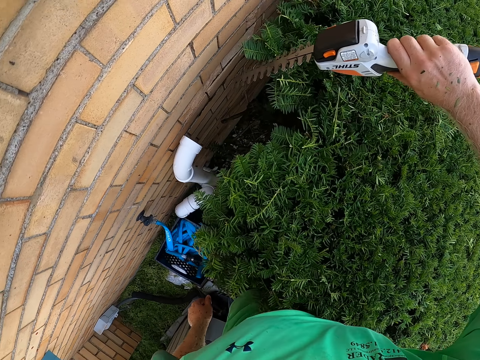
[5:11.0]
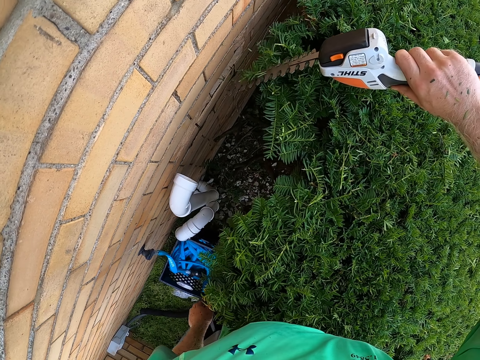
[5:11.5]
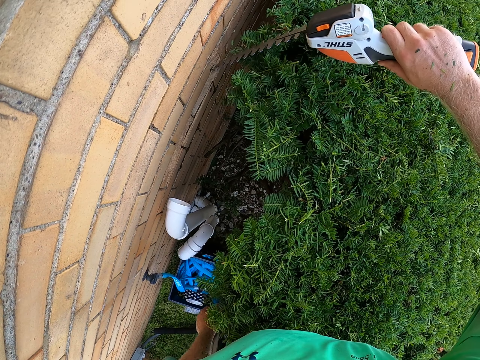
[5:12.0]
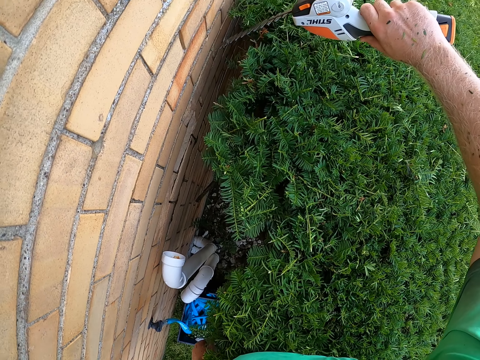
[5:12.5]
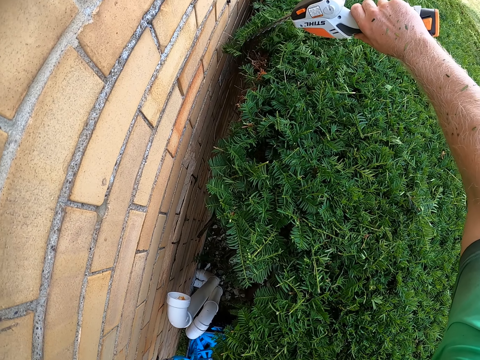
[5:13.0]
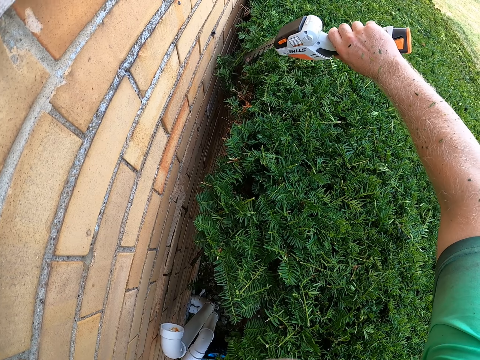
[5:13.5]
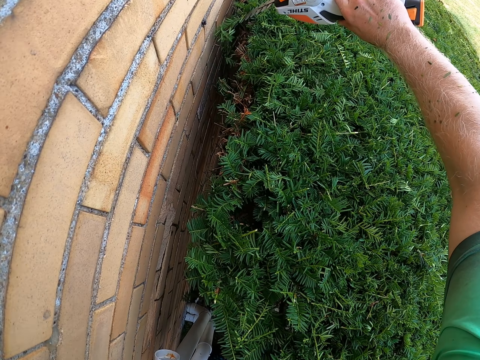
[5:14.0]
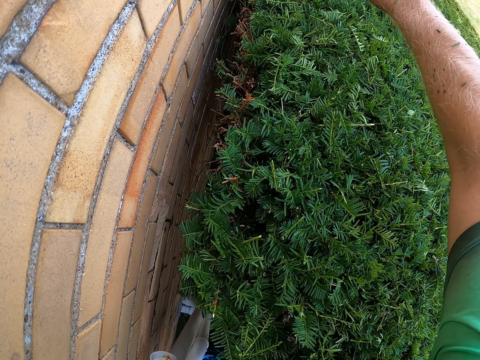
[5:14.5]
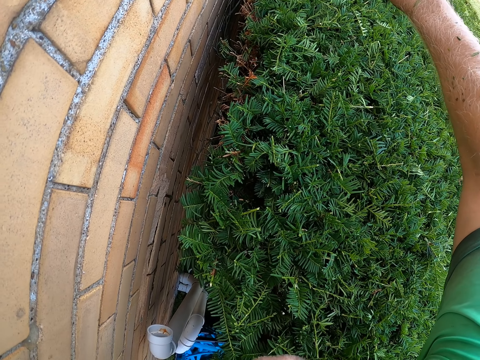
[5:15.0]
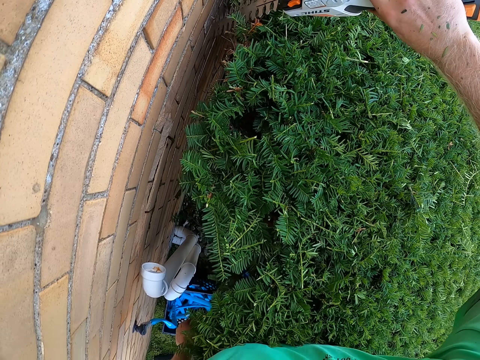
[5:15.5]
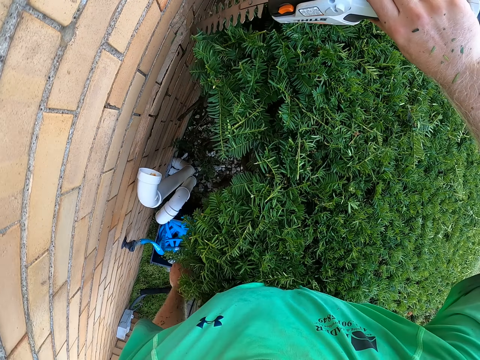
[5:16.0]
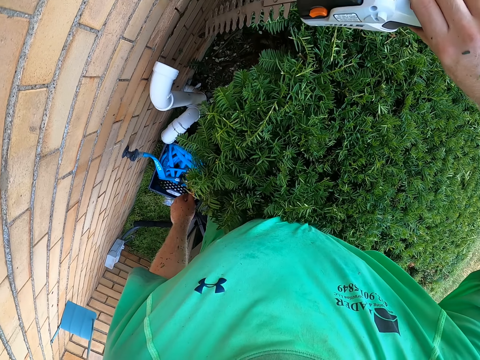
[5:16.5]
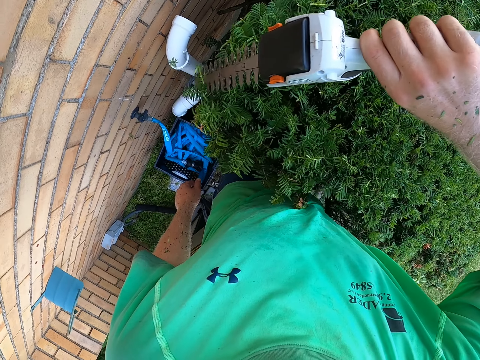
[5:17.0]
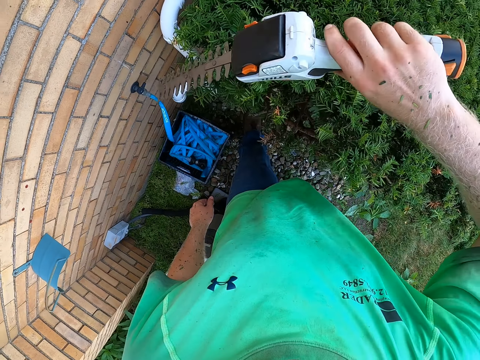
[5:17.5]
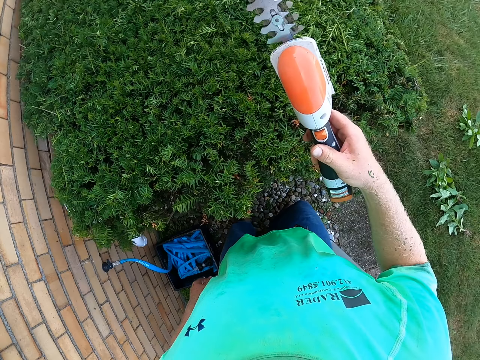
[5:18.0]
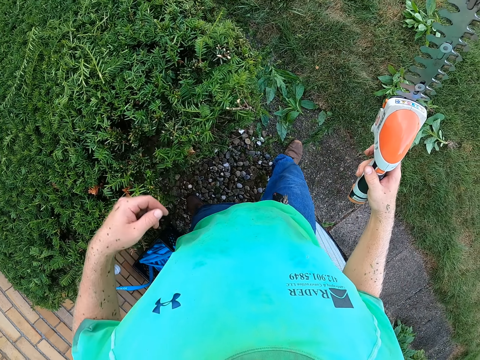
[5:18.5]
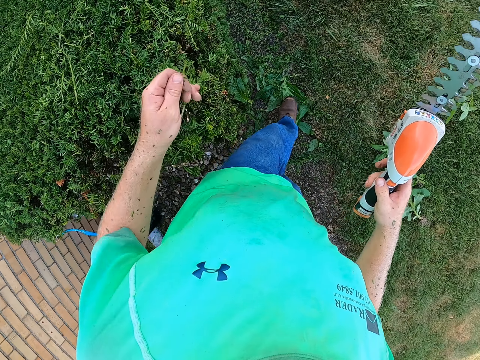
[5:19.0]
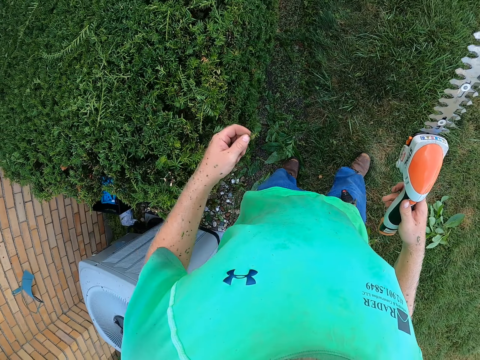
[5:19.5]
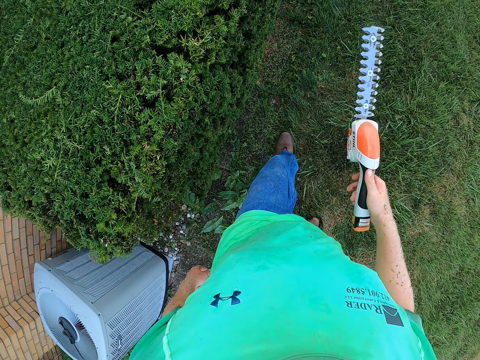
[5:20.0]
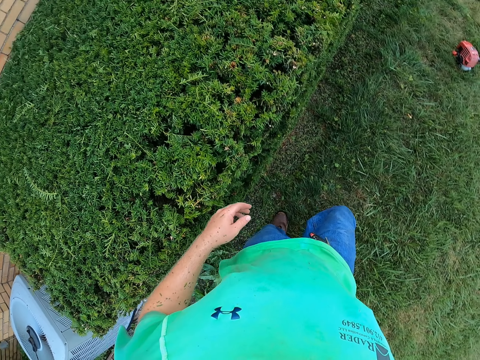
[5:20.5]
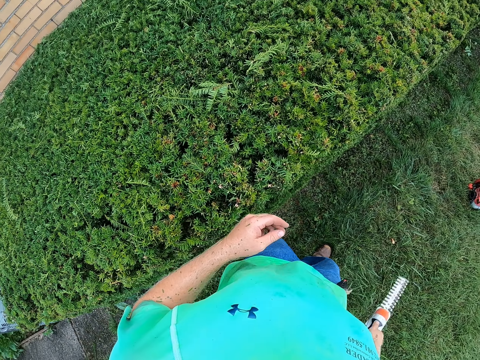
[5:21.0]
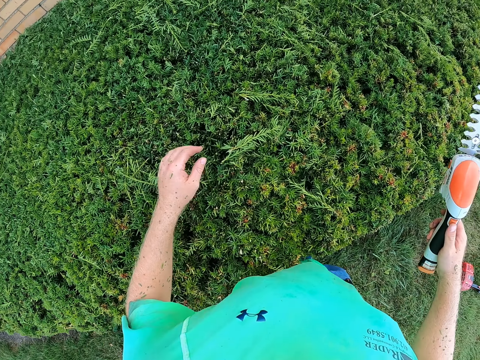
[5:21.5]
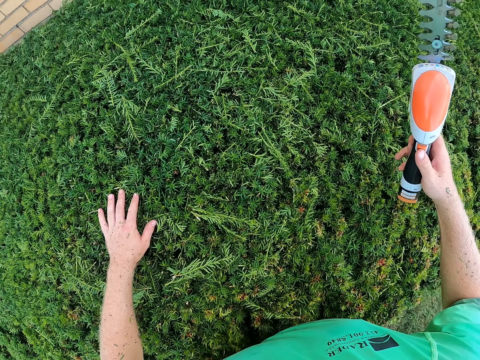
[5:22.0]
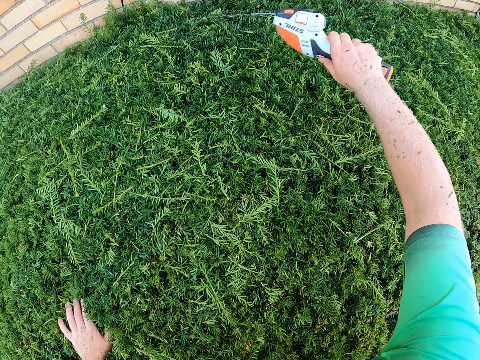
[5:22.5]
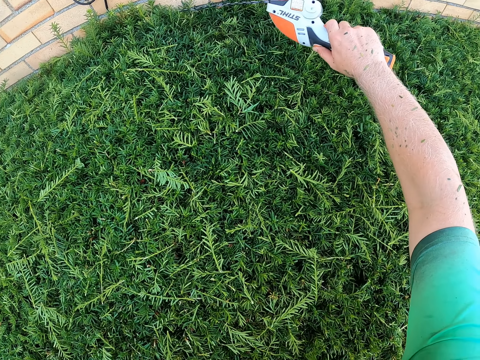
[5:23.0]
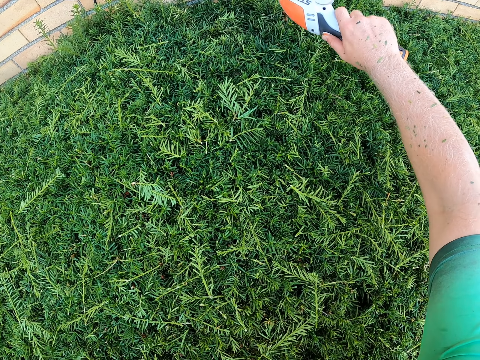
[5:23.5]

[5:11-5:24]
The camera wearer cuts some plants with the shrub pruner shears with his right hand. He picks a leaf from the plant with his left hand. He drops the plant on the floor with his left hand. He walks around the garden. He places his left hand on the plant.

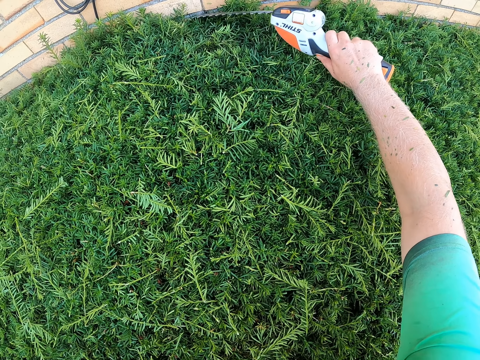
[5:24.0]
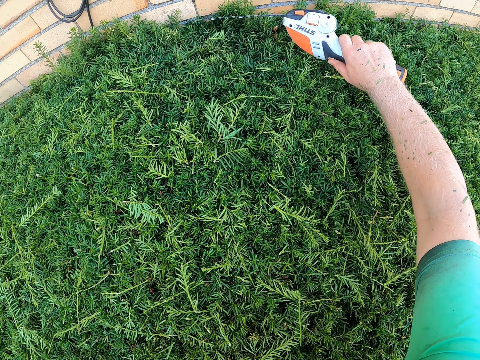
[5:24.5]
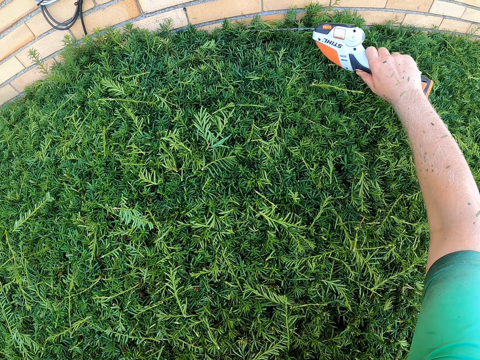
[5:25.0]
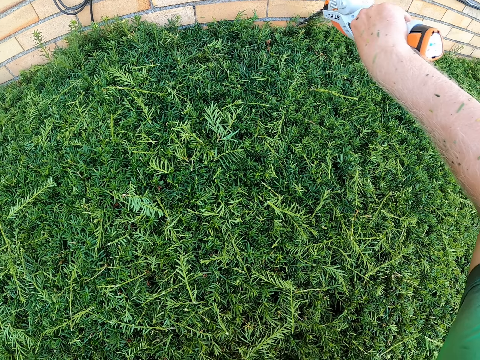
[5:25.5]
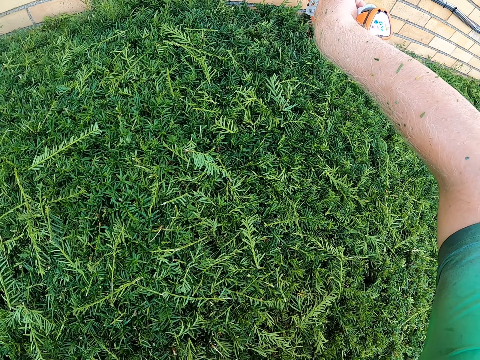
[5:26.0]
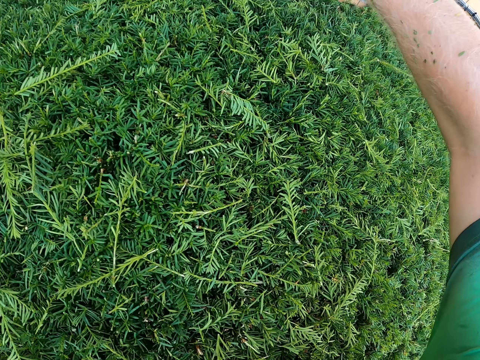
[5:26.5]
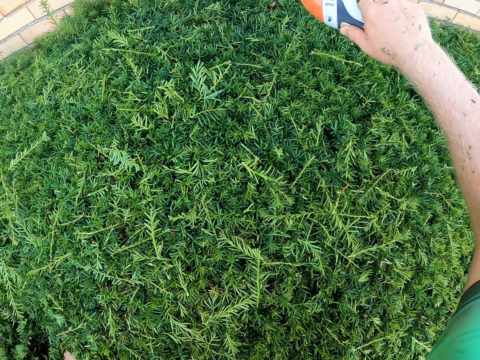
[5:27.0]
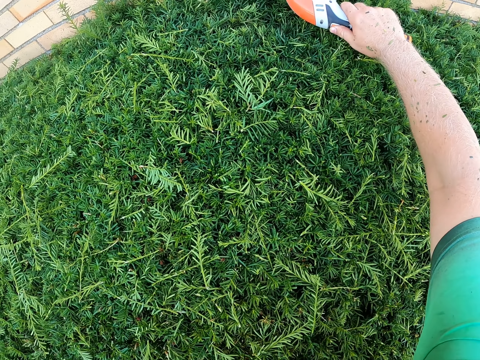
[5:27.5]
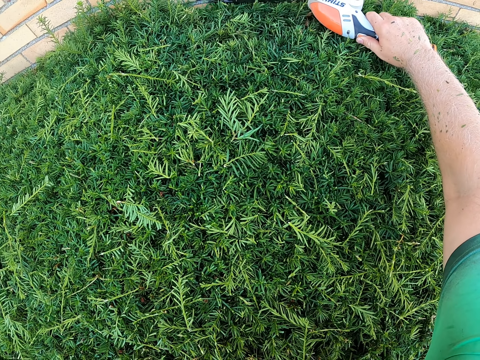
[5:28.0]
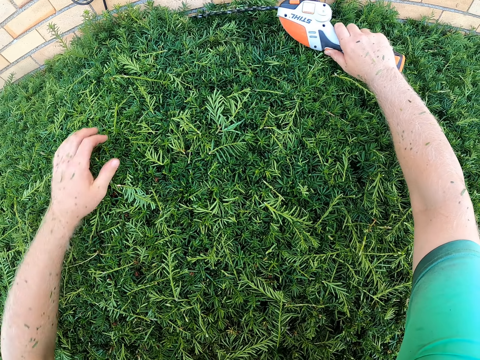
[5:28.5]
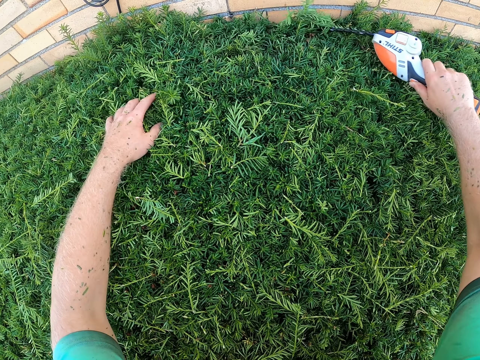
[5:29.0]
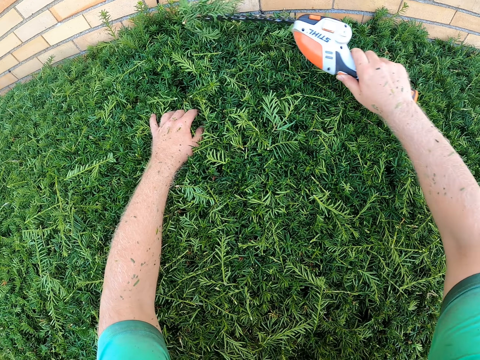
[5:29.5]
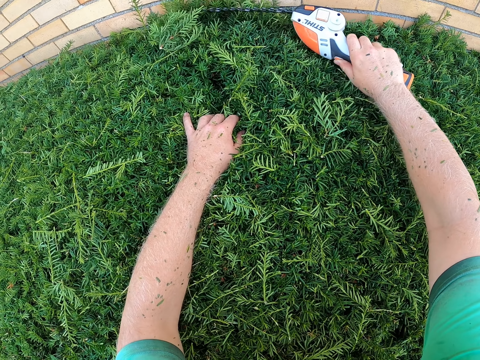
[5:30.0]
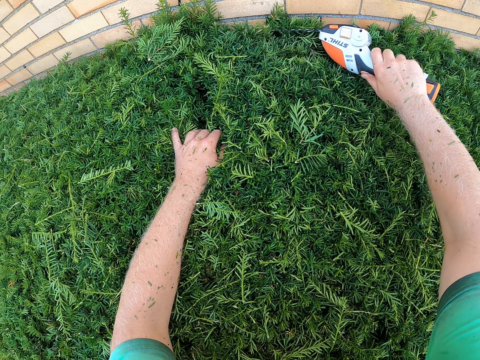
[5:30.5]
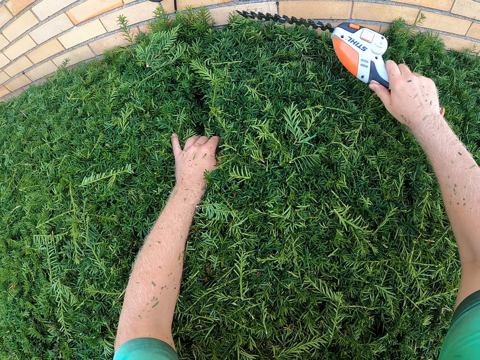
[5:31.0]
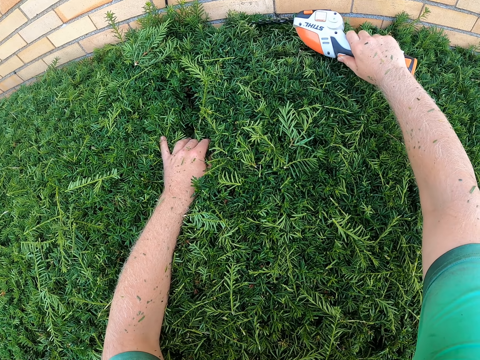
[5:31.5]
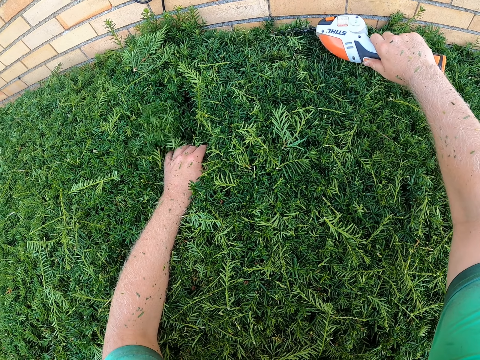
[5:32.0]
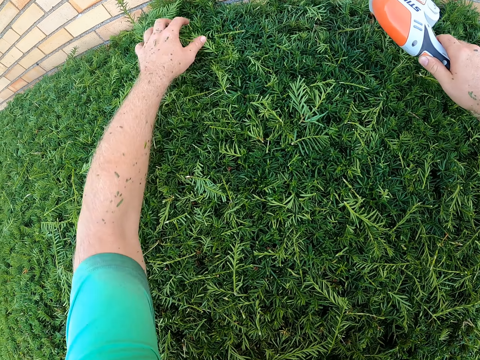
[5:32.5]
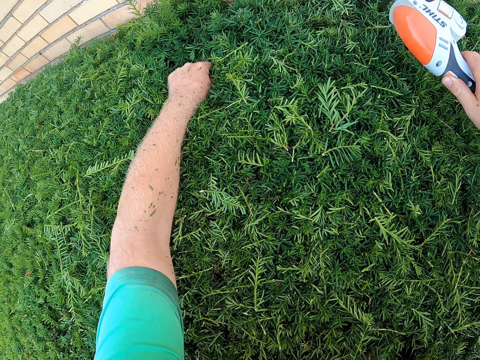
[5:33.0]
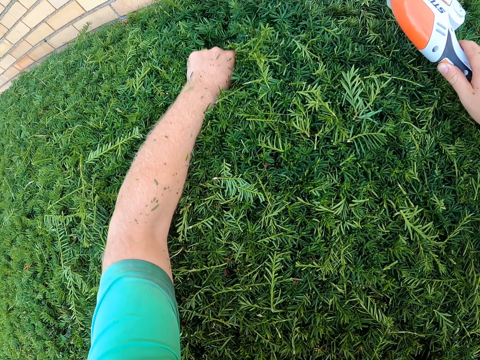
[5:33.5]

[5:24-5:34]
The camera wearer cuts the plants with the shrub pruner shears with his right hand. He holds the plant with his left hand.

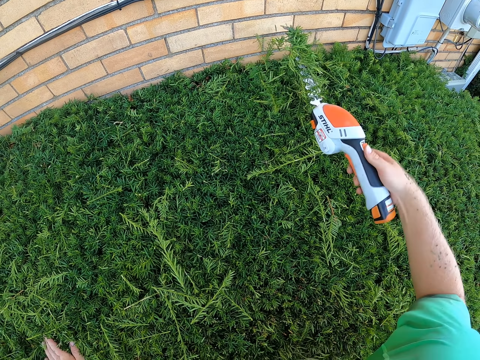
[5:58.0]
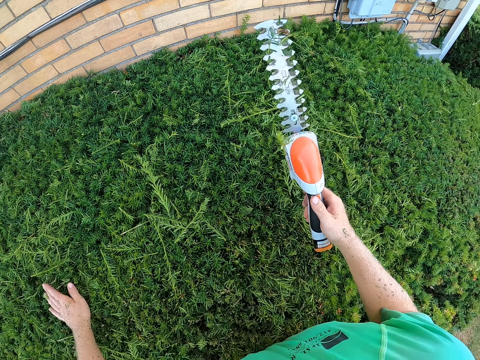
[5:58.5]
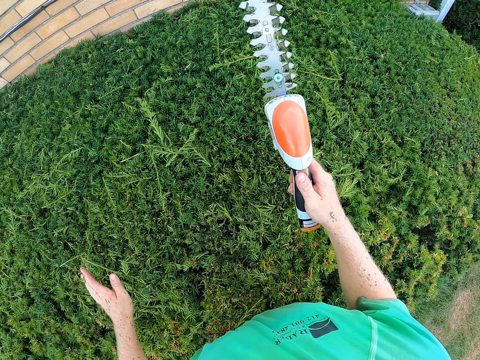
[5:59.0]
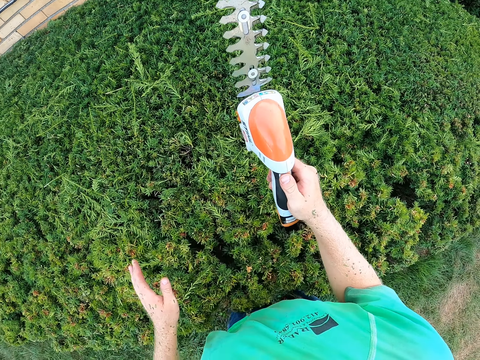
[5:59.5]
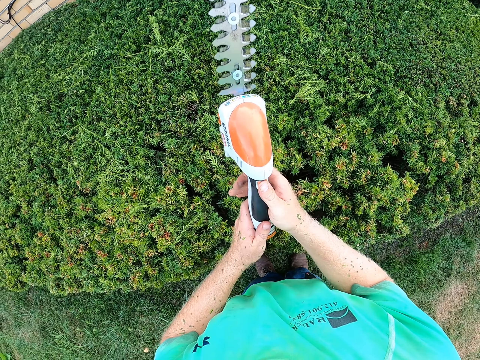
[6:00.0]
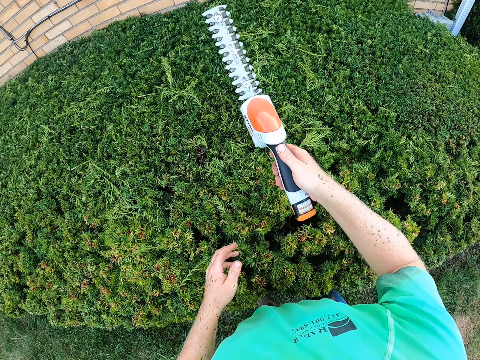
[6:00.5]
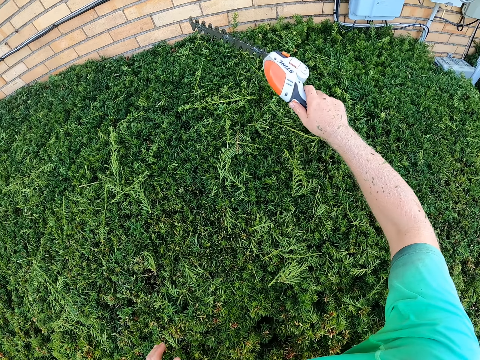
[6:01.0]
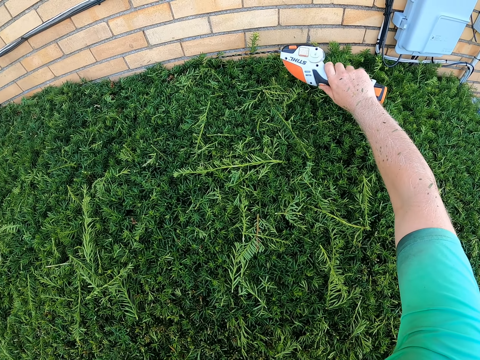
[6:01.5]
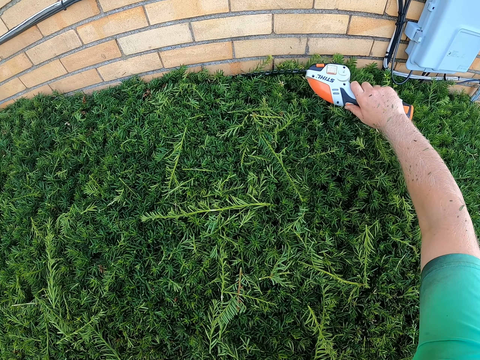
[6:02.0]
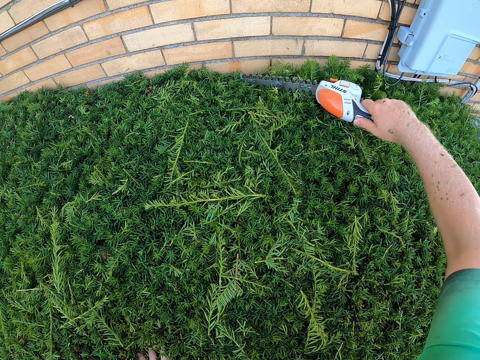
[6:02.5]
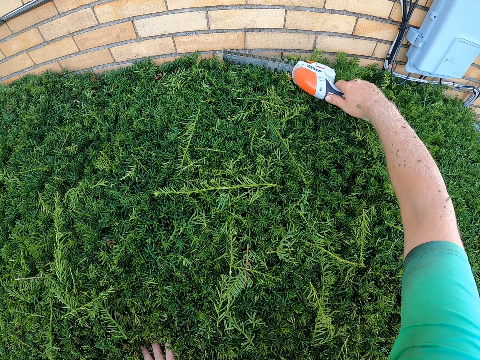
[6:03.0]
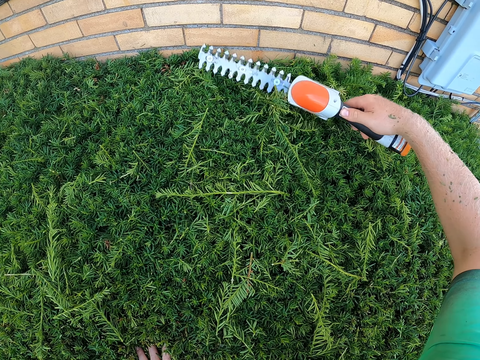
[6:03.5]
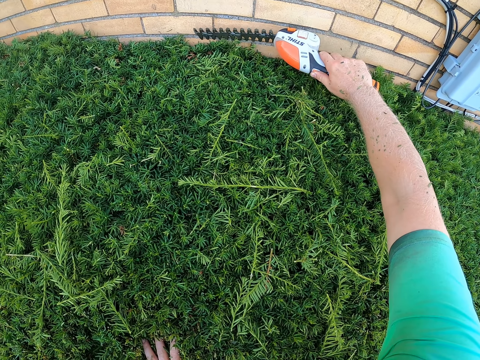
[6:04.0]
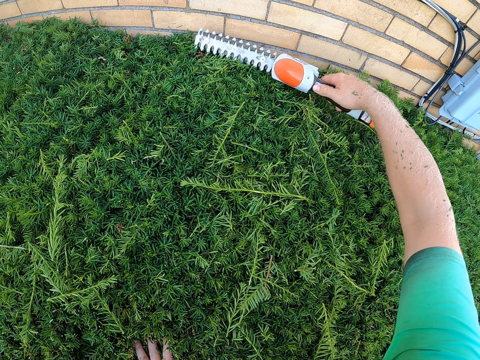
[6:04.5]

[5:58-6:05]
The camera wearer holds the shrub pruner shears with both hands. He cuts the plants with the shrub pruner shears with his right hand. He places his left hand on the plant.
